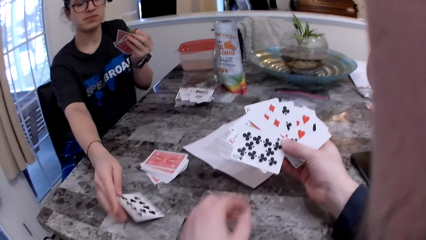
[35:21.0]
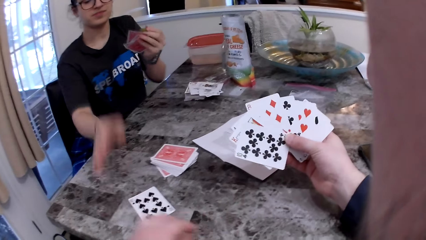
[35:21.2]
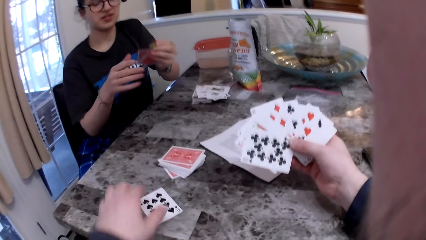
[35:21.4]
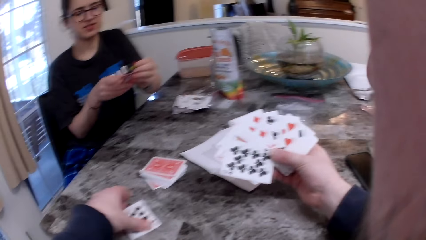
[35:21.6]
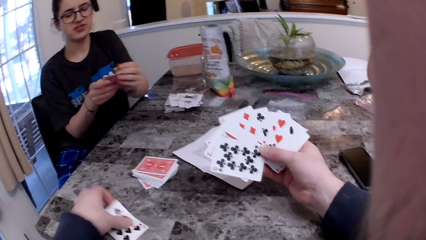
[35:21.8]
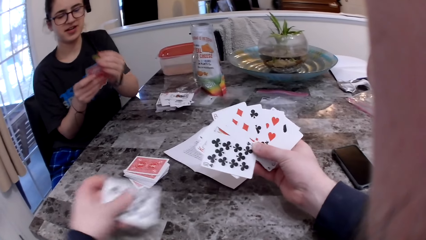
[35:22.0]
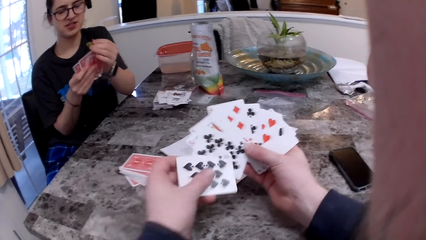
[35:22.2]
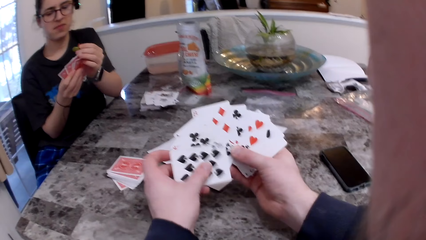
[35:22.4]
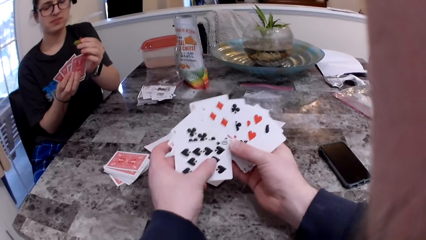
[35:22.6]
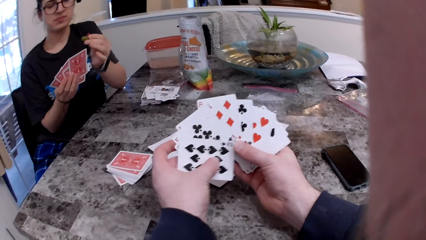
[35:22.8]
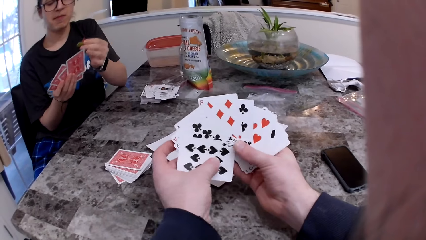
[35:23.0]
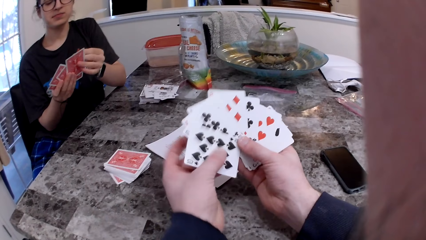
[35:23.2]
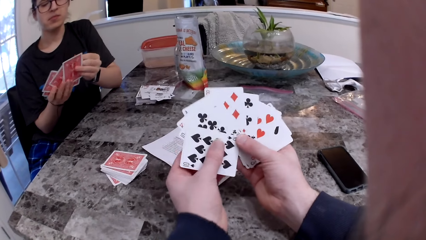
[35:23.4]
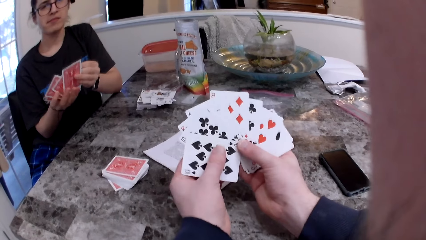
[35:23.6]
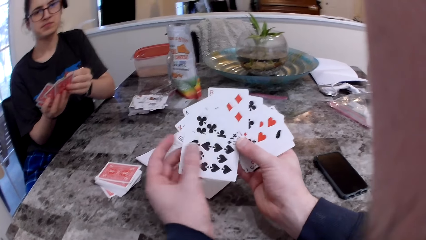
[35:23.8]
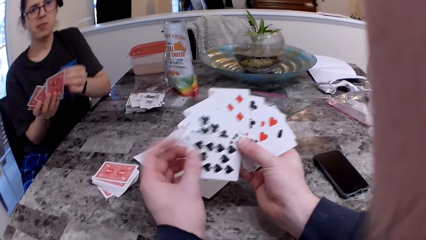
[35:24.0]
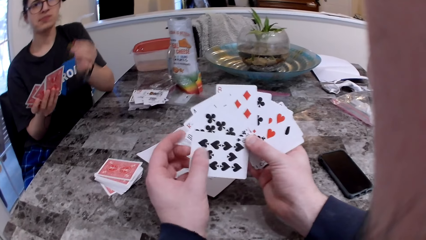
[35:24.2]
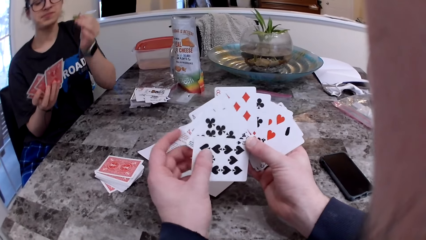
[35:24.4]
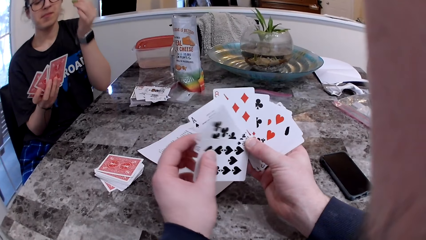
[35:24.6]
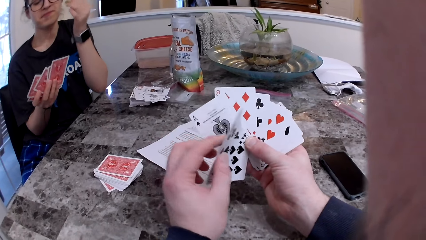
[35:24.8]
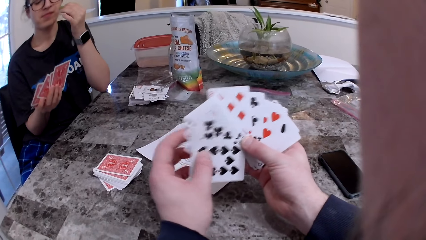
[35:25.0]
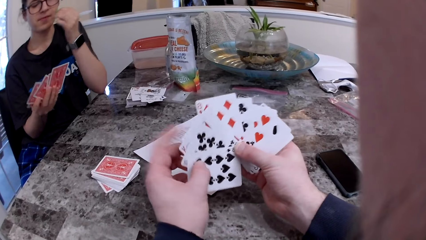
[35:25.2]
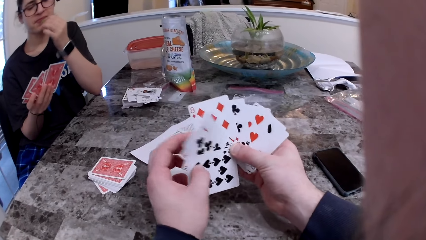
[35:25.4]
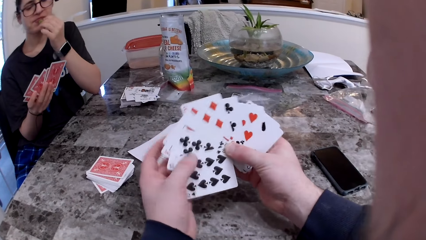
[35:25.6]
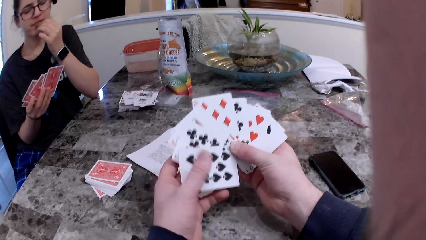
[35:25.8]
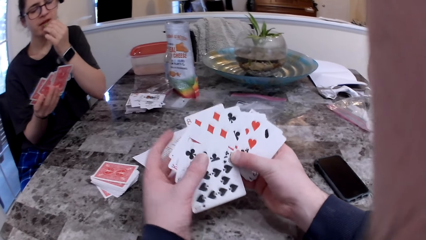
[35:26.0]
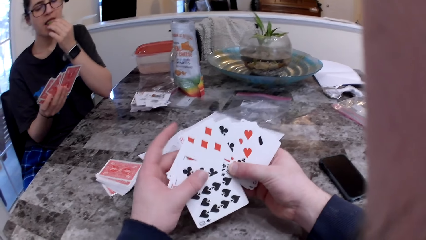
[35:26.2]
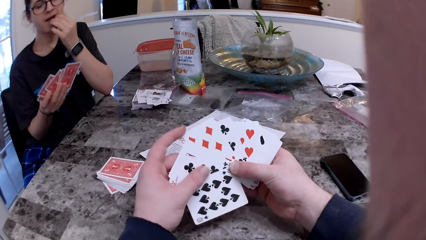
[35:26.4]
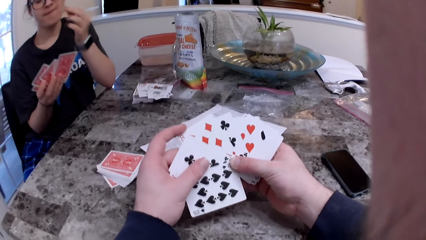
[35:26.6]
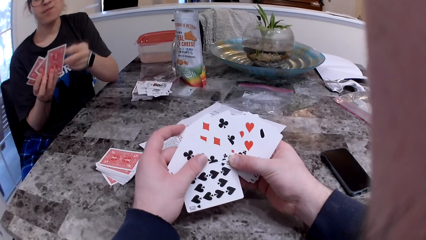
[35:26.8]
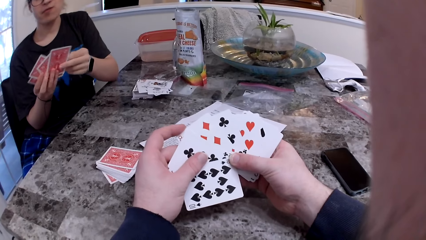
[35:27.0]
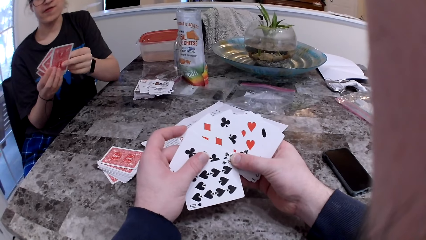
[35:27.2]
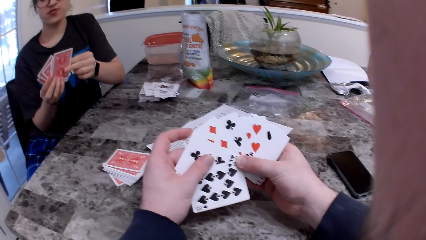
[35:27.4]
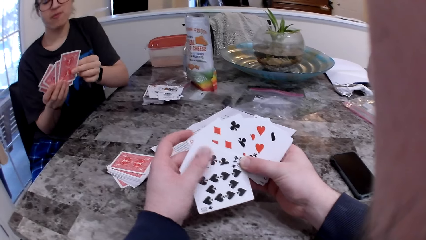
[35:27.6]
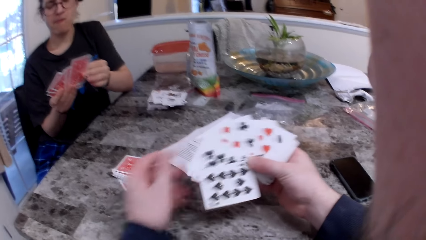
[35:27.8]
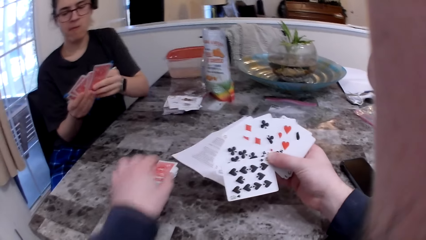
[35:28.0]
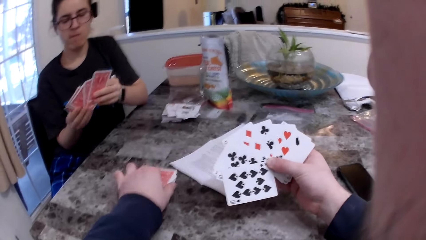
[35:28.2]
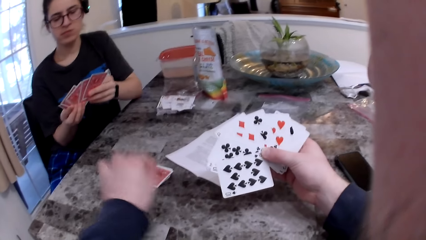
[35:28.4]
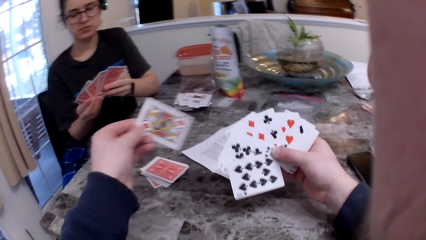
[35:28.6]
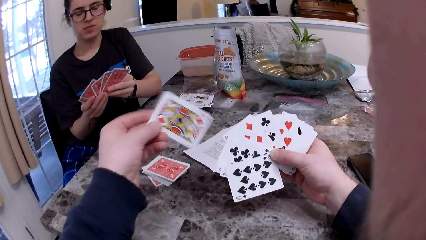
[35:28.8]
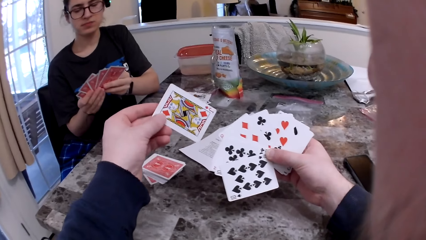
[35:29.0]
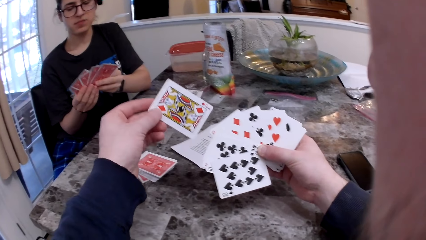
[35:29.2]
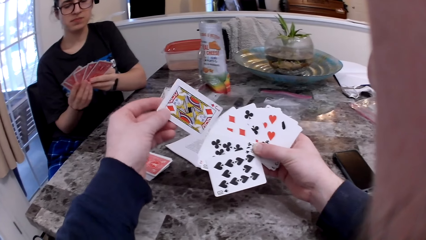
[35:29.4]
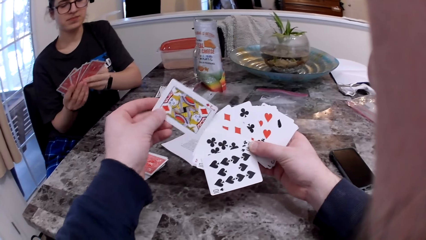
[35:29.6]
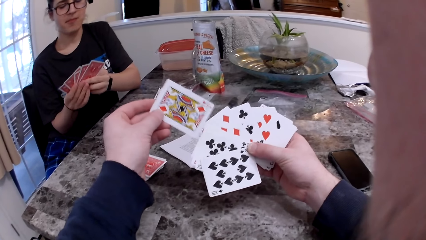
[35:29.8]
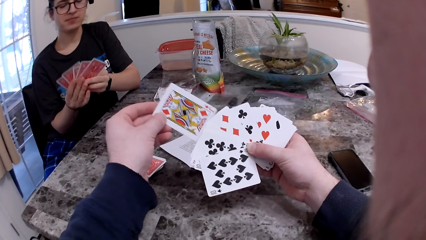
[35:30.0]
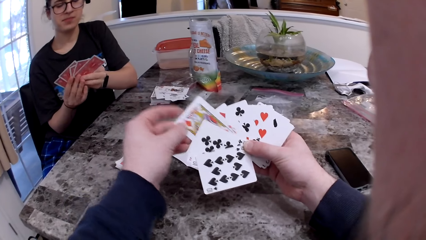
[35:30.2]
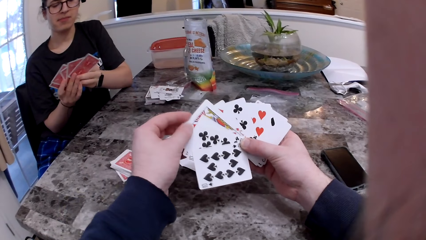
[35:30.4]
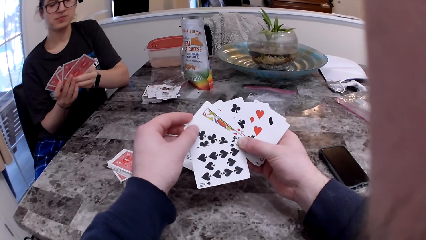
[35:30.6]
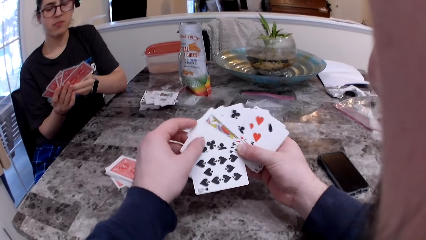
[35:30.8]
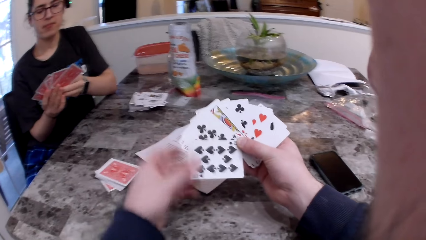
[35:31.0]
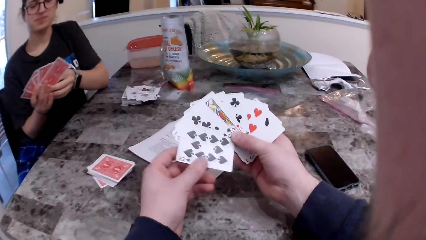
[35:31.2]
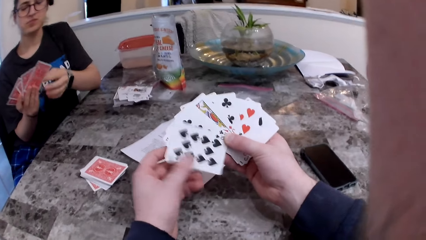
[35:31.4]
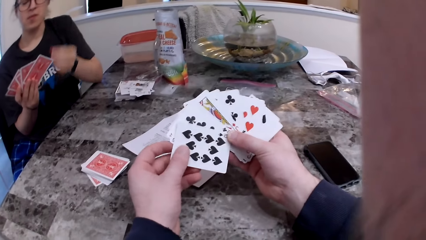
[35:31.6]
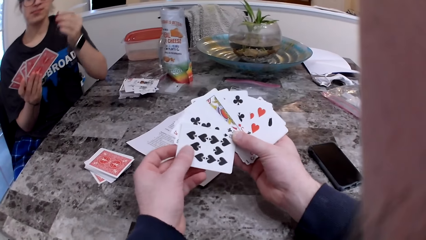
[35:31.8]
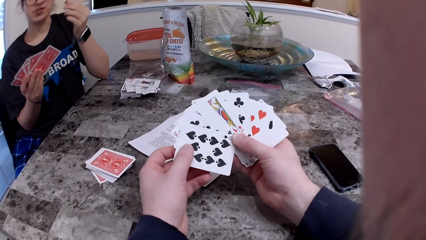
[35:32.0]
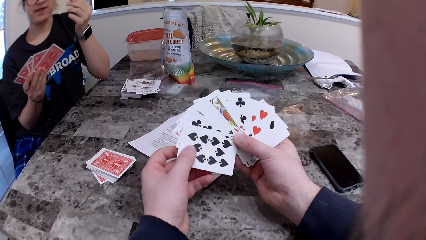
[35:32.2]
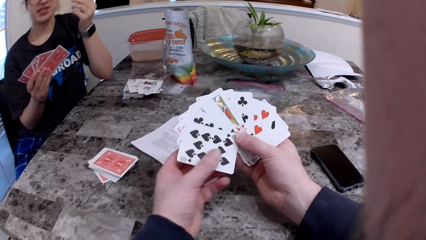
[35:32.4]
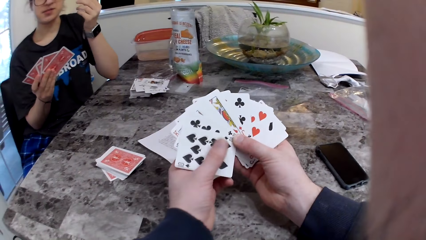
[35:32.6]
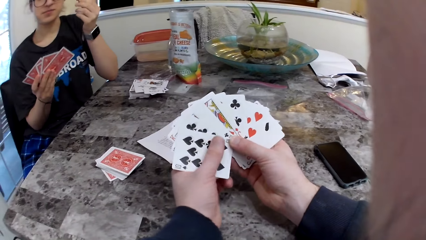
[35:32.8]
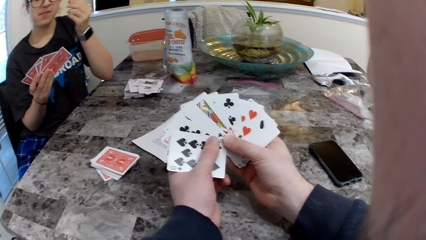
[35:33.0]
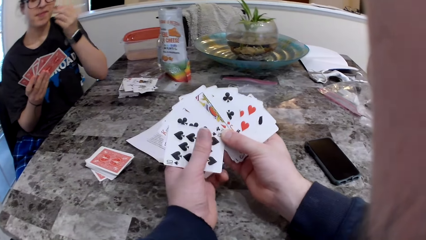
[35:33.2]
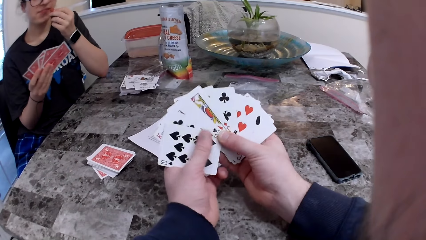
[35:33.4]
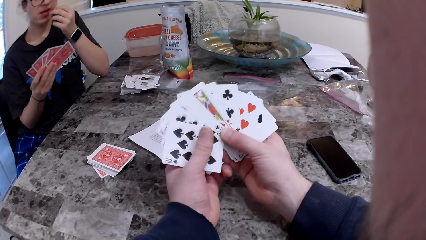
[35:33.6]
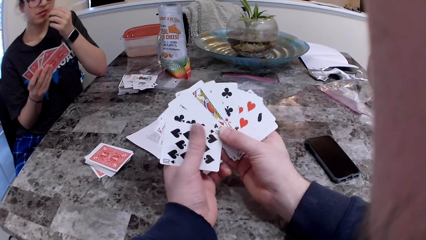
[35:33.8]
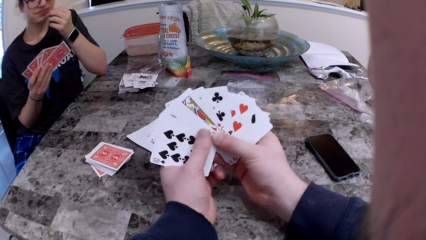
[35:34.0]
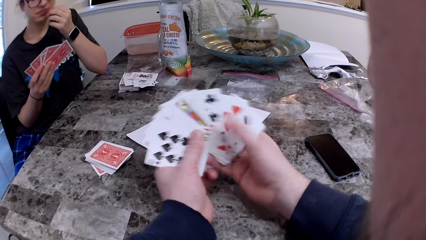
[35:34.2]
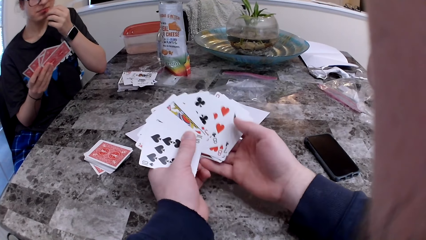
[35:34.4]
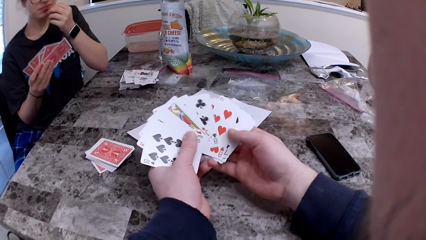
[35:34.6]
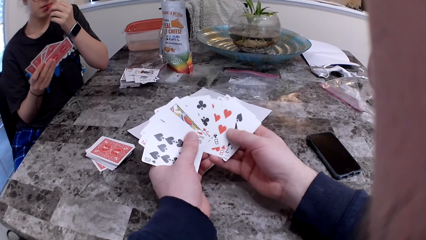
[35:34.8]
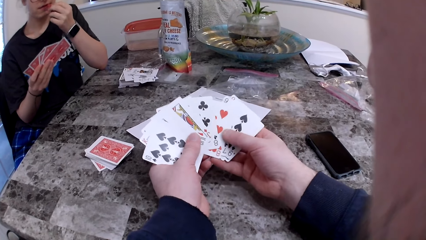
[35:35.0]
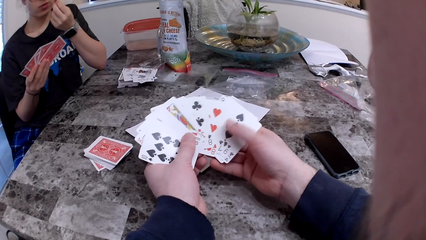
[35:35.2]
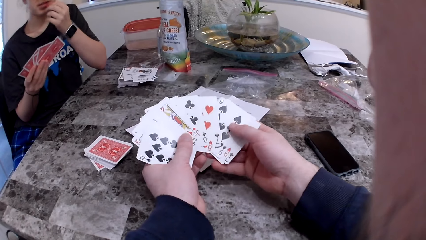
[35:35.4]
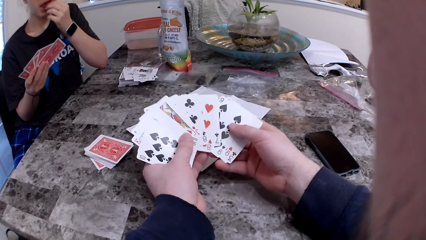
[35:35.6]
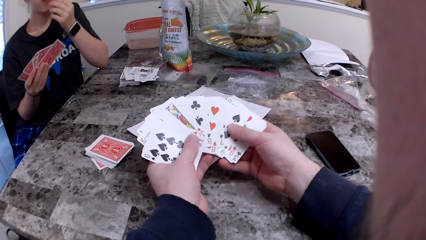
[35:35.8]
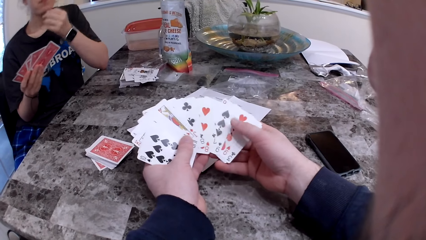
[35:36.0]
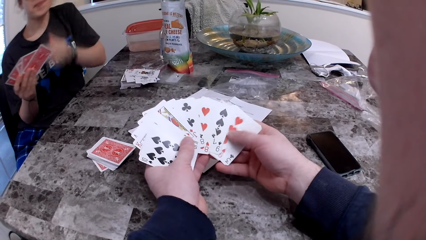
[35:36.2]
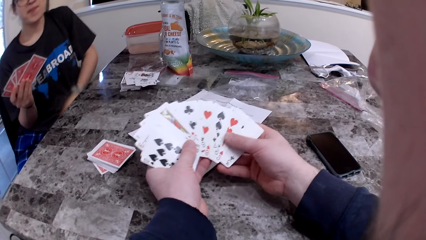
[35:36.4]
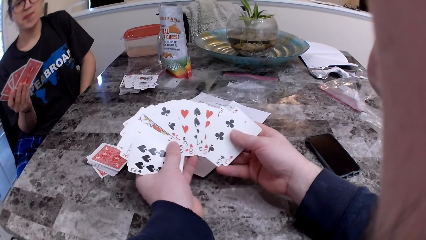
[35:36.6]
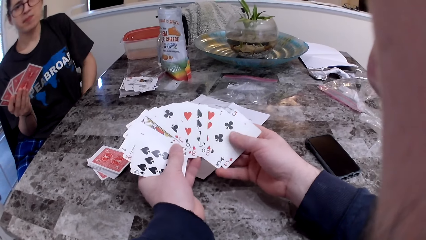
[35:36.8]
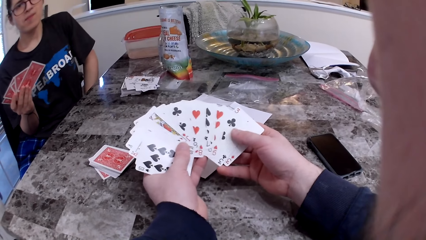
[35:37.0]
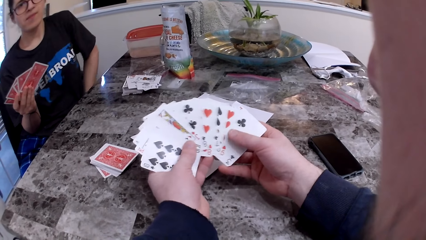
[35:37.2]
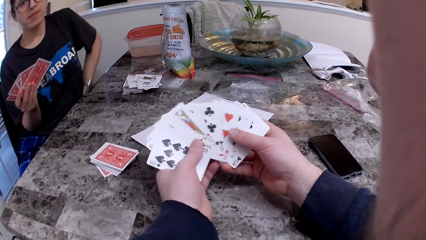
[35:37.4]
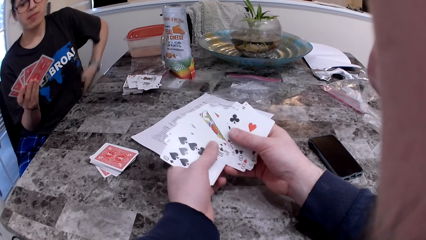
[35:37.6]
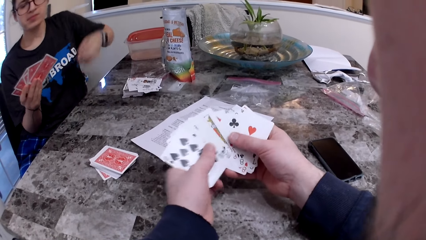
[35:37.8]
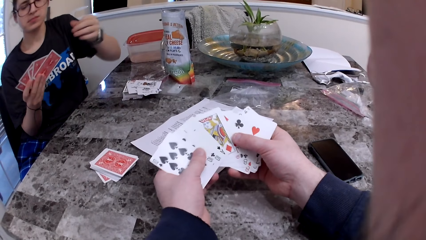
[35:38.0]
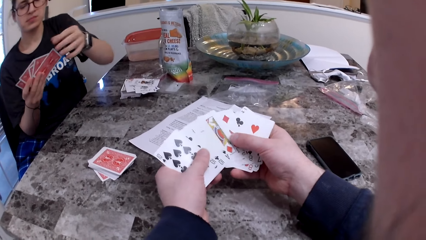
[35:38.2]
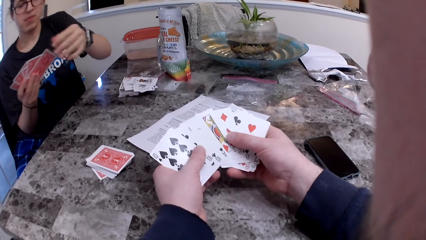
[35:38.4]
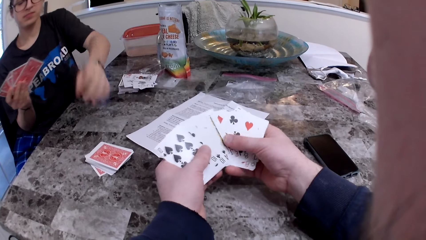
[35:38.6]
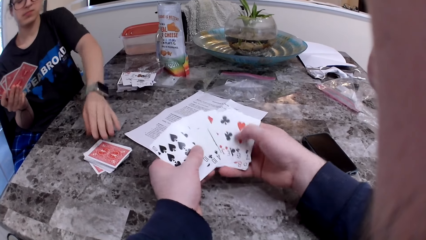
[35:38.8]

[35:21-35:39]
The woman puts the card on the table and turns the card. The camera wearer picks up the card from the table. They pick up the card from the table again. The woman rubs her left hand on her shirt.
